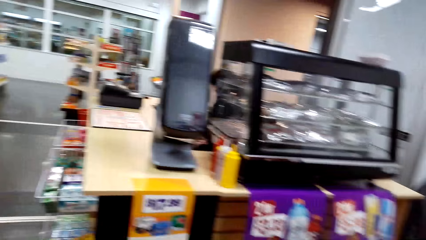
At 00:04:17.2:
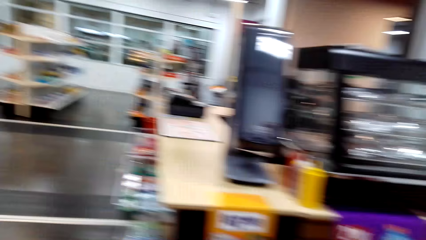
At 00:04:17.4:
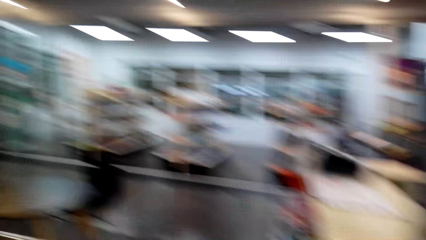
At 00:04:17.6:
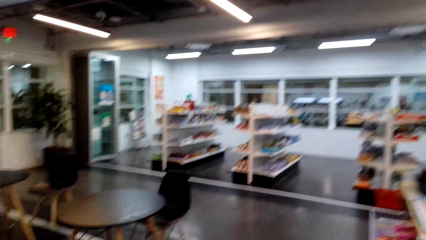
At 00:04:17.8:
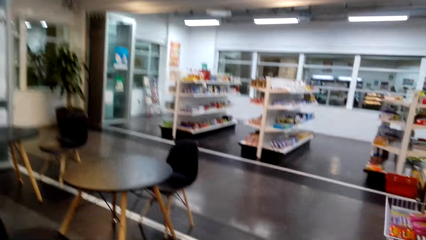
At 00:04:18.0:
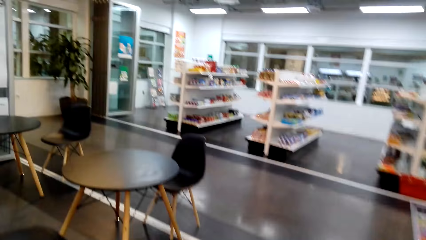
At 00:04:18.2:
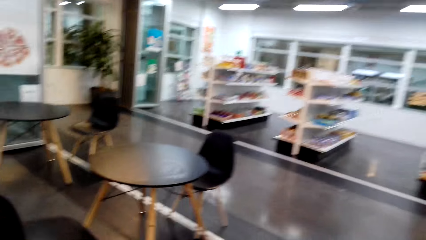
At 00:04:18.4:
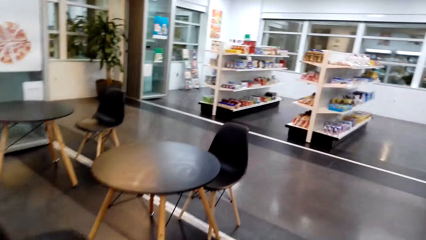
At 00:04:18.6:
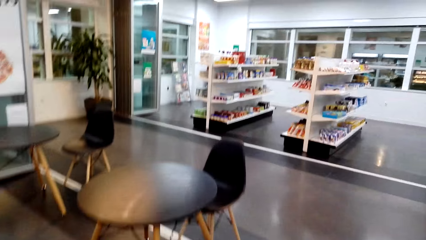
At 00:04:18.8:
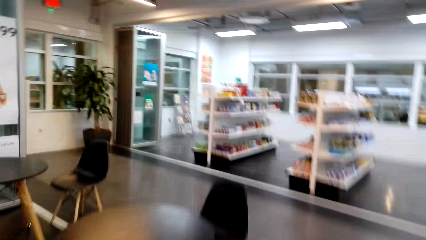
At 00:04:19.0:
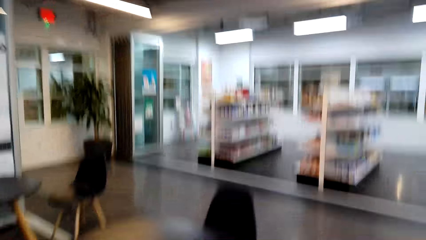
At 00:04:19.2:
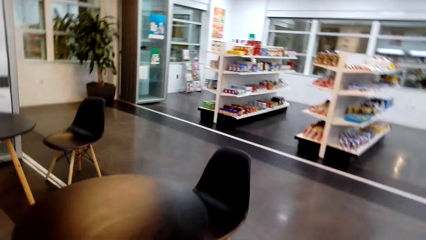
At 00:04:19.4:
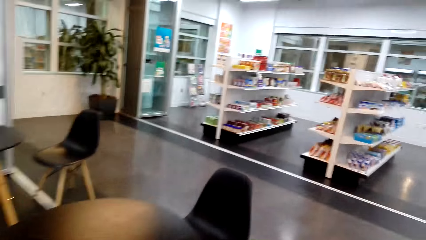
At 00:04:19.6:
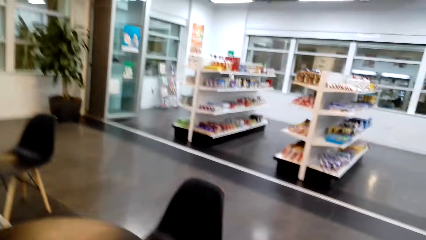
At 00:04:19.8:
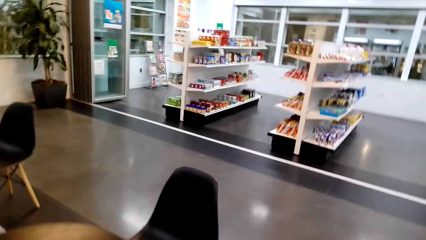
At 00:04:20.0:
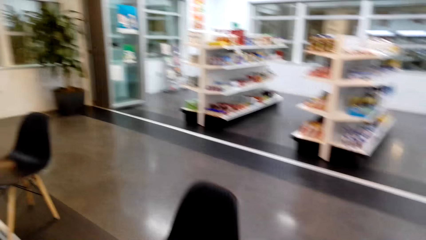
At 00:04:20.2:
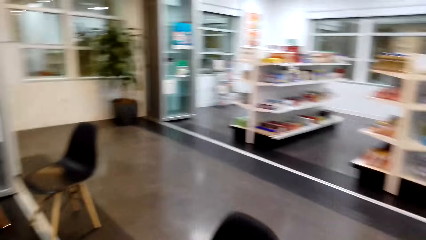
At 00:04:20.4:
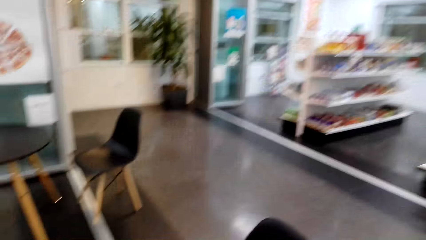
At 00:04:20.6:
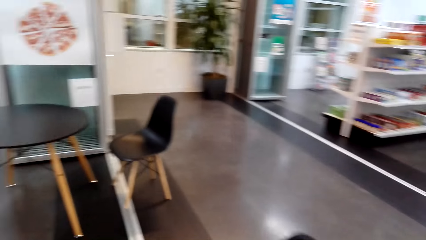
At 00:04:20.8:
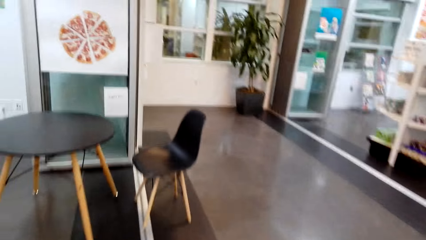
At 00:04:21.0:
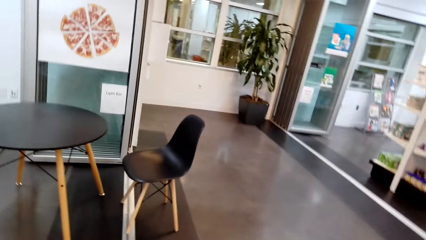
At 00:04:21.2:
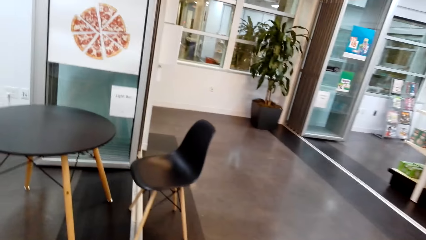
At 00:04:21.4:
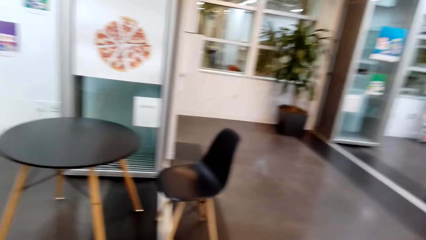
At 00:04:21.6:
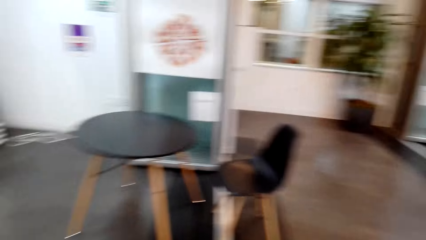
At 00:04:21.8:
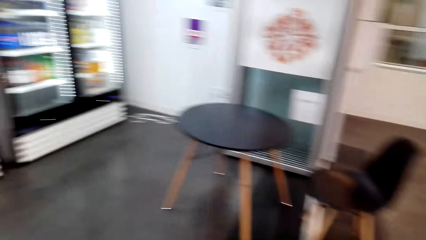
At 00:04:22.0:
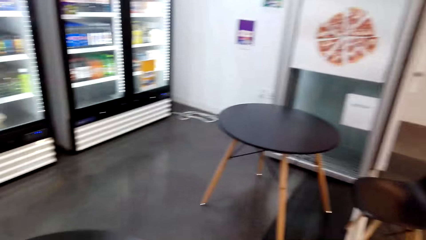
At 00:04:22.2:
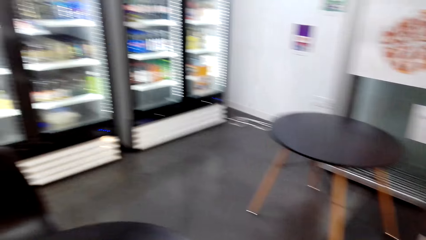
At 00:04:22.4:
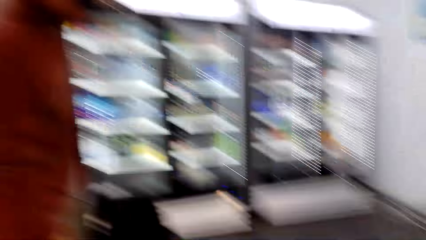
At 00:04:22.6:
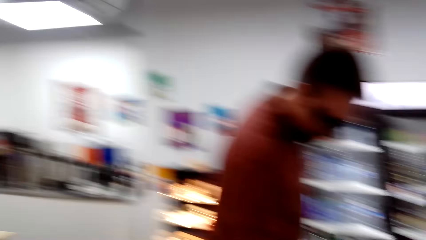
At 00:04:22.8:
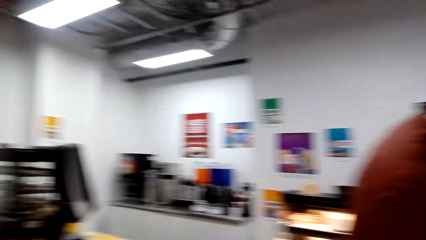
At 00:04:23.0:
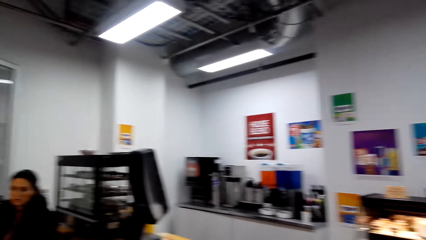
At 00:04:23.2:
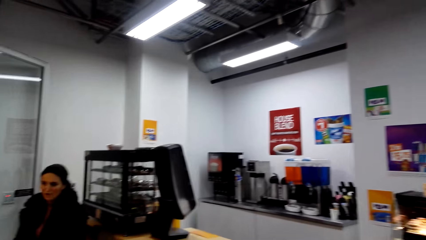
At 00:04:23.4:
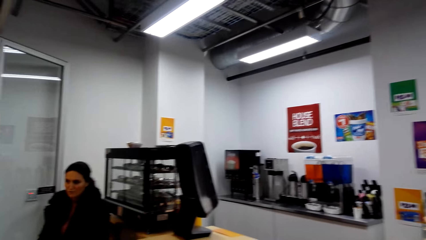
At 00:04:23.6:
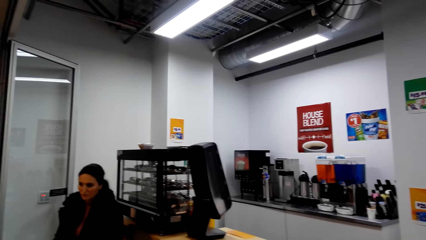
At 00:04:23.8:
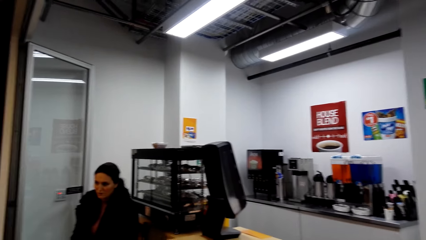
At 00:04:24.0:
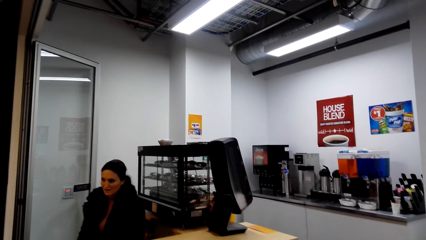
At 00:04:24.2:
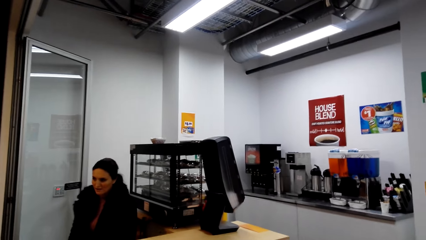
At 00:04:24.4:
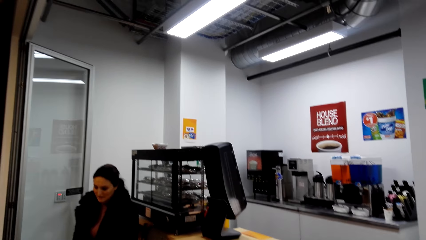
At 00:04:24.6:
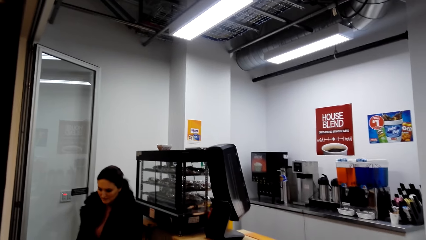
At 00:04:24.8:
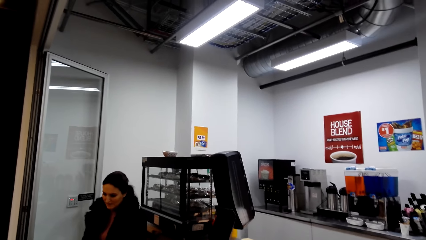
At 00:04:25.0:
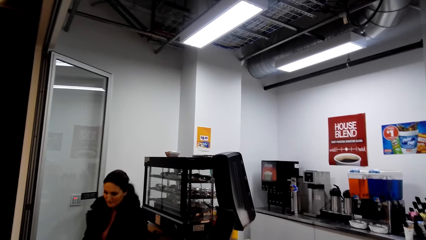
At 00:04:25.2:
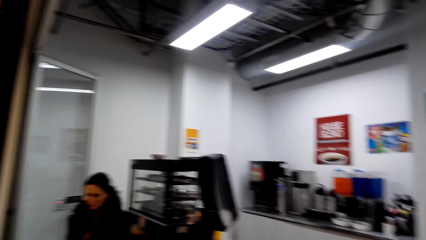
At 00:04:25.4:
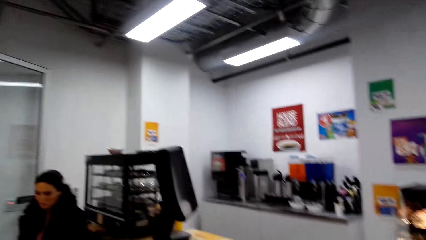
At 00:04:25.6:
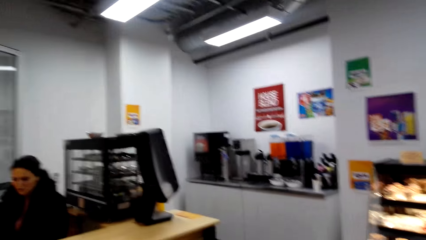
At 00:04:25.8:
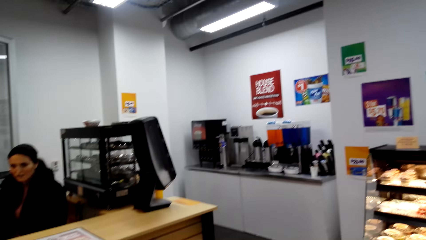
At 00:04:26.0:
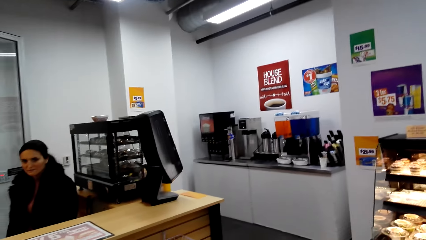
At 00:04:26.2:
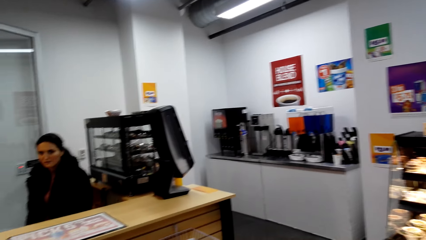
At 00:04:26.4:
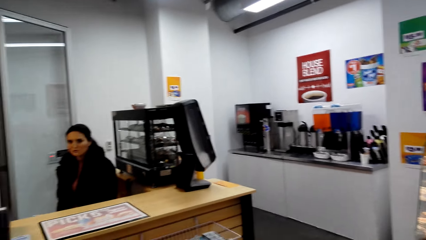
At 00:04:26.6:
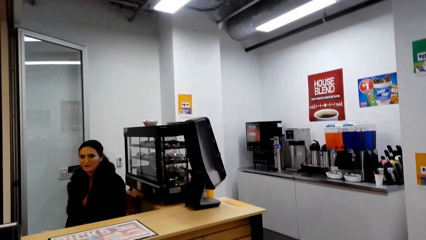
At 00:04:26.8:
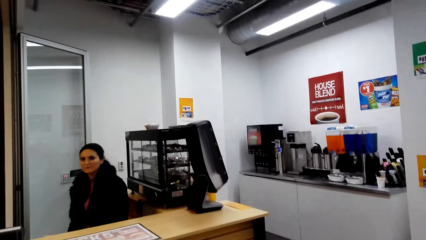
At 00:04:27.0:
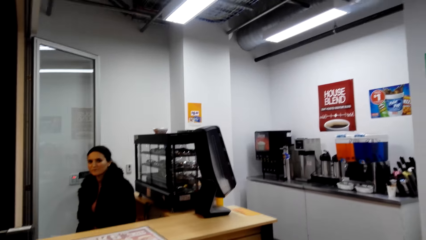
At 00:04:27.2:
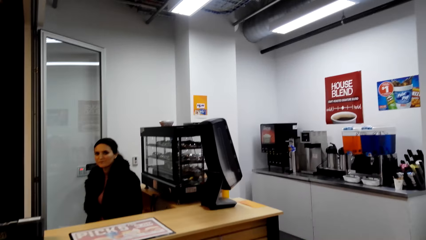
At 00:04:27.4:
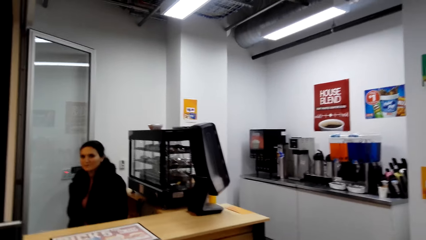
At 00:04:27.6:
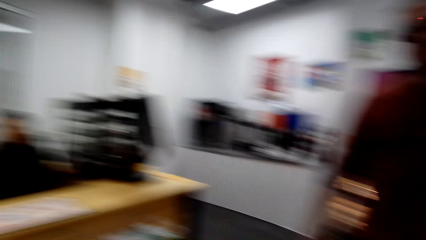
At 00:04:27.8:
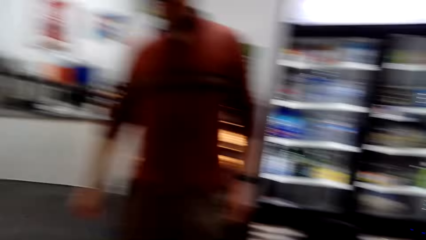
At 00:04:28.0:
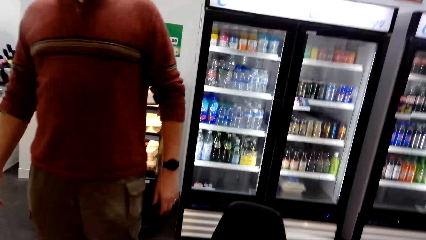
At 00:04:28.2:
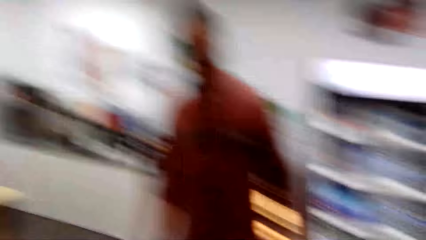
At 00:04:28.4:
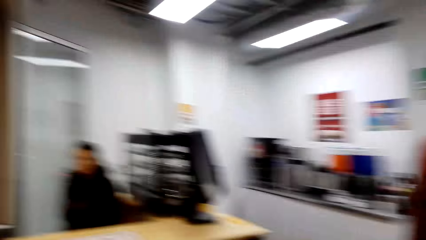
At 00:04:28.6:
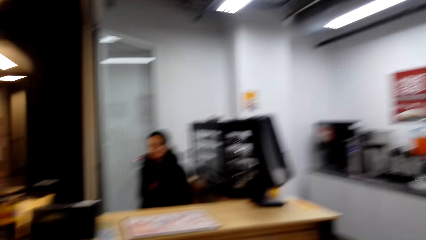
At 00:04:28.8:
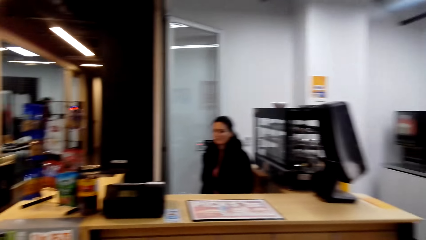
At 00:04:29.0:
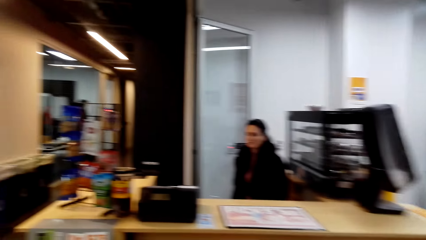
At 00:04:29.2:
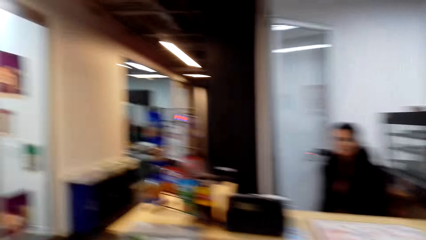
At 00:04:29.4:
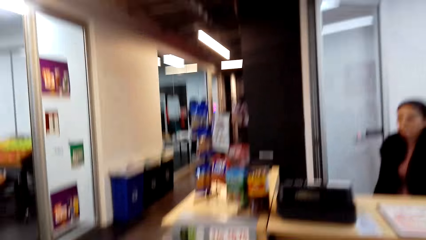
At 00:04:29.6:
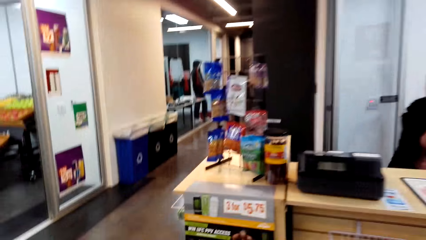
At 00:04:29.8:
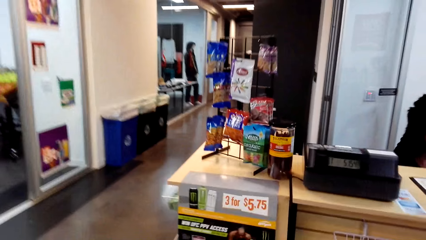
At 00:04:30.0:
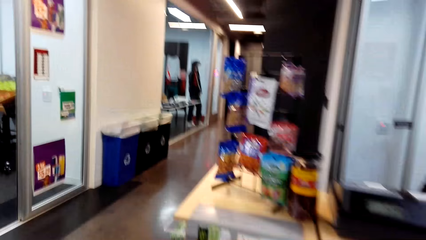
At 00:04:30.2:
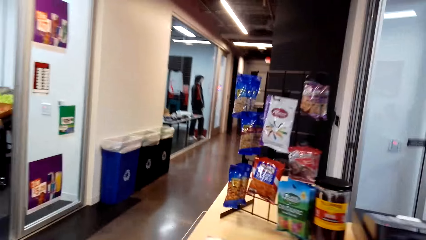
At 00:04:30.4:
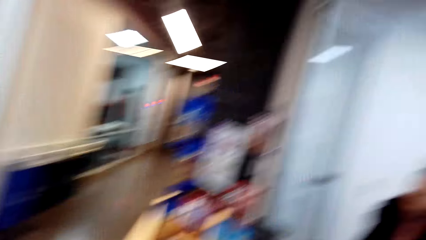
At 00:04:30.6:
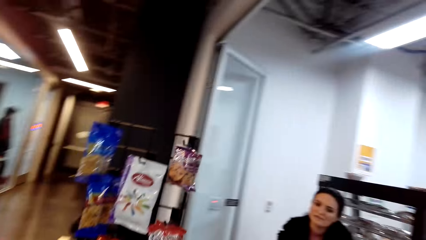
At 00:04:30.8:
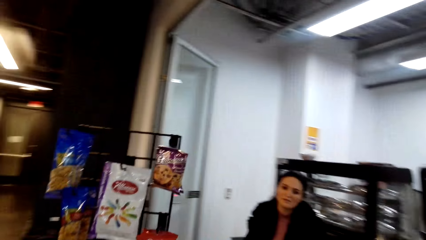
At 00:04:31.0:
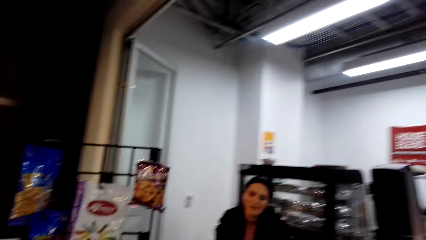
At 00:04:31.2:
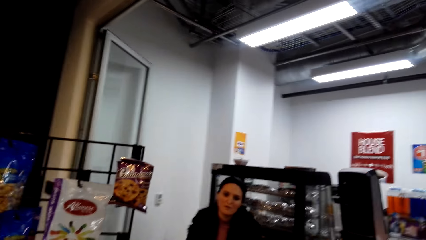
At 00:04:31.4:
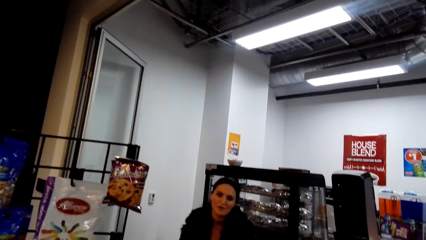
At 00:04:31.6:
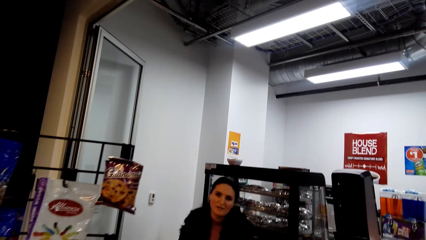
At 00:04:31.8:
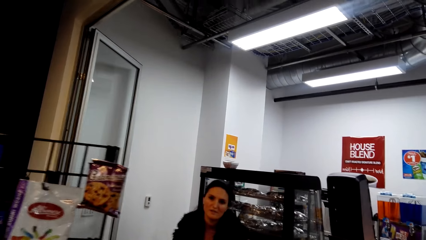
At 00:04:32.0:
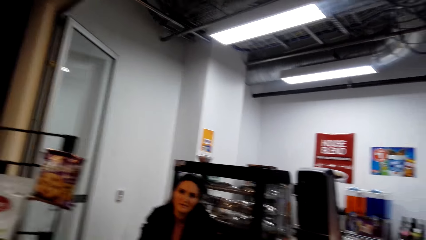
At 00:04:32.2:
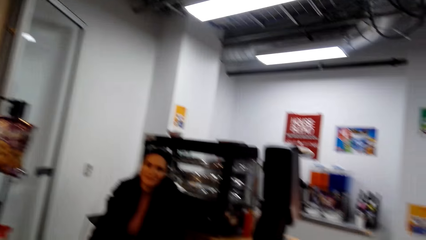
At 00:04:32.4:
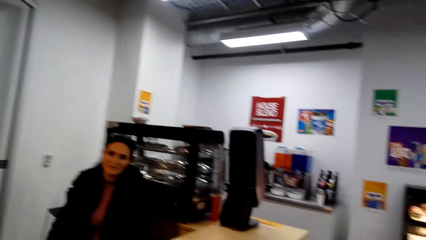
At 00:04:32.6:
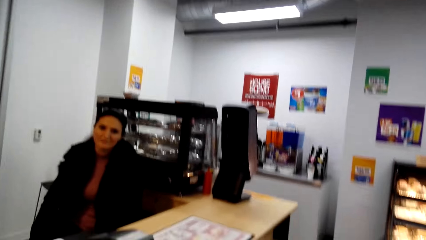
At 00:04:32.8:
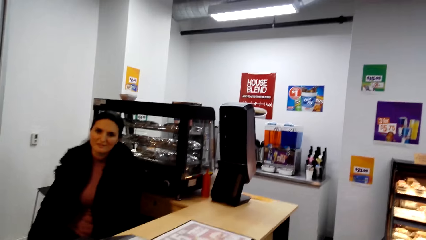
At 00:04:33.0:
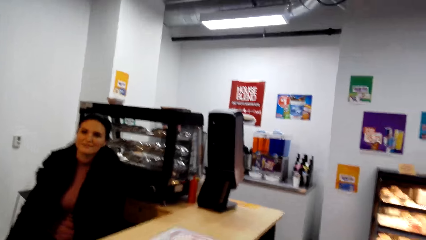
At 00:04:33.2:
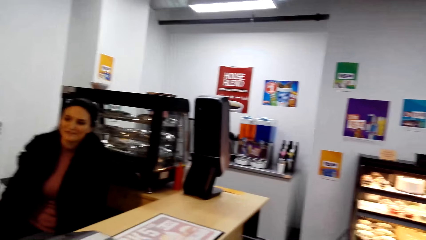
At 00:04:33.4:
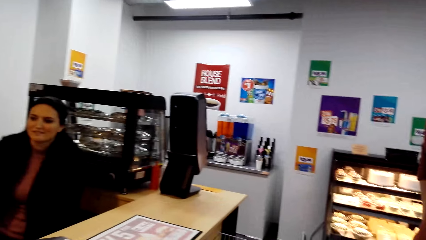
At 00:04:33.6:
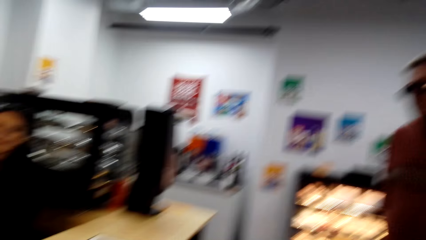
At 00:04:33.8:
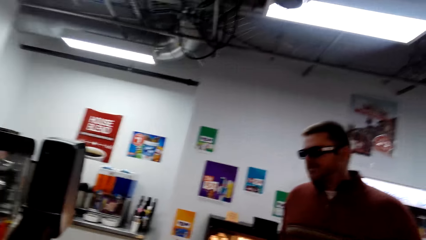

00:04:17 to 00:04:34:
The camera wearer looks around the store. A woman talks to the camera wearer and a man.
